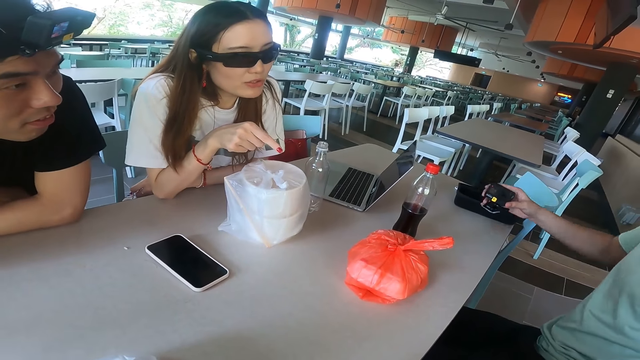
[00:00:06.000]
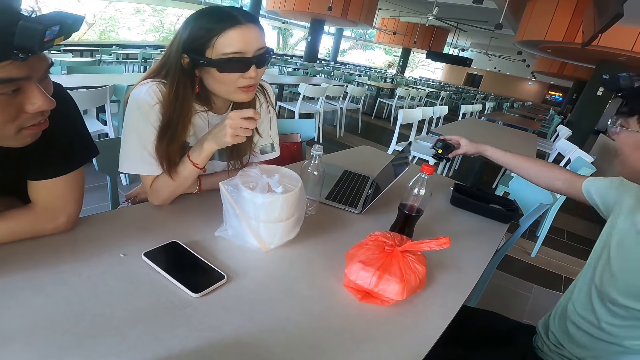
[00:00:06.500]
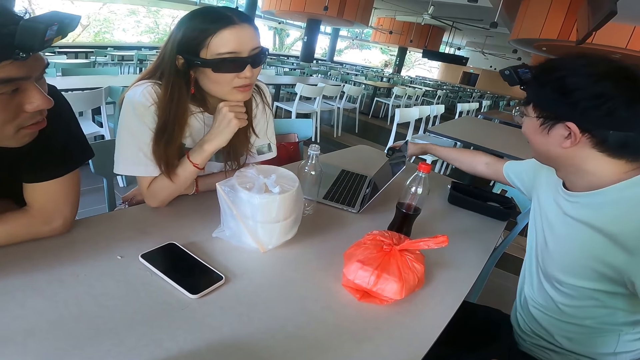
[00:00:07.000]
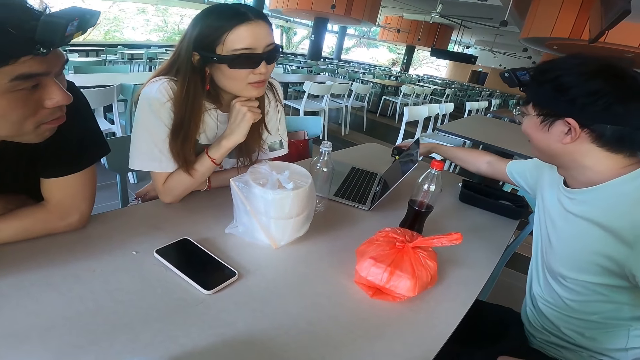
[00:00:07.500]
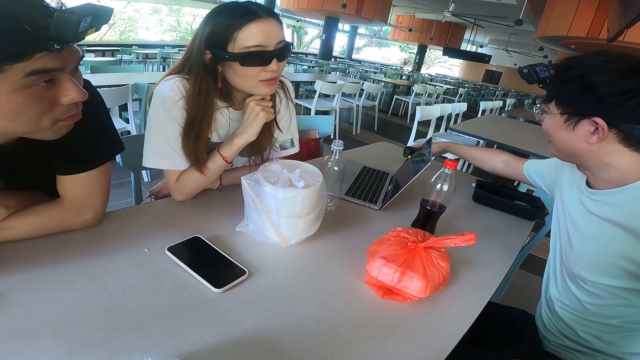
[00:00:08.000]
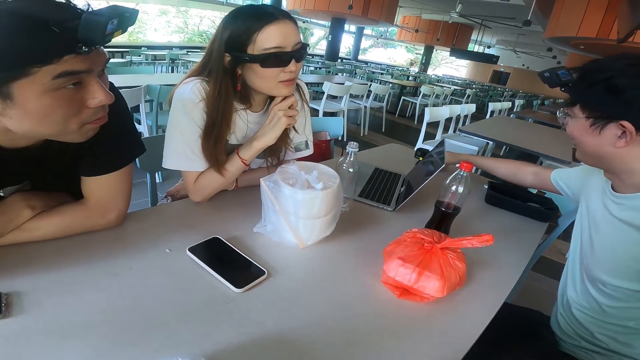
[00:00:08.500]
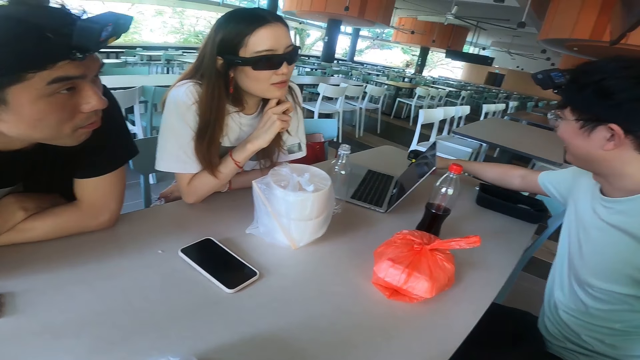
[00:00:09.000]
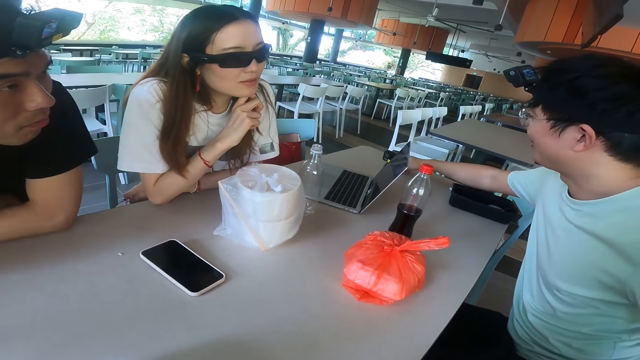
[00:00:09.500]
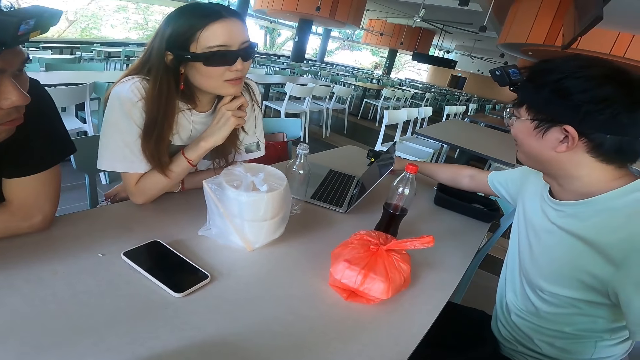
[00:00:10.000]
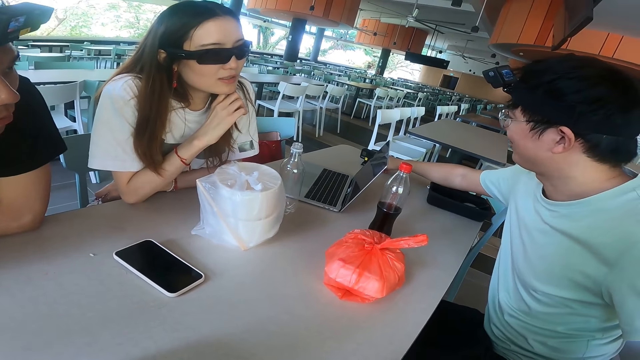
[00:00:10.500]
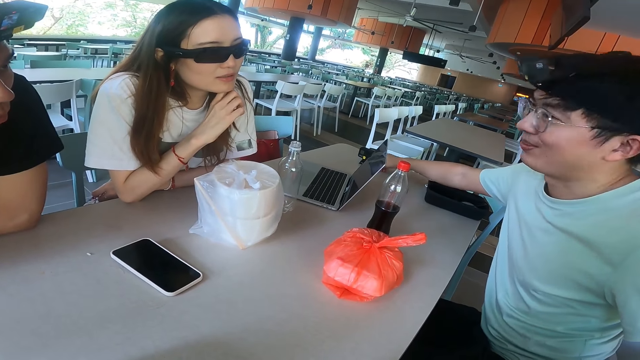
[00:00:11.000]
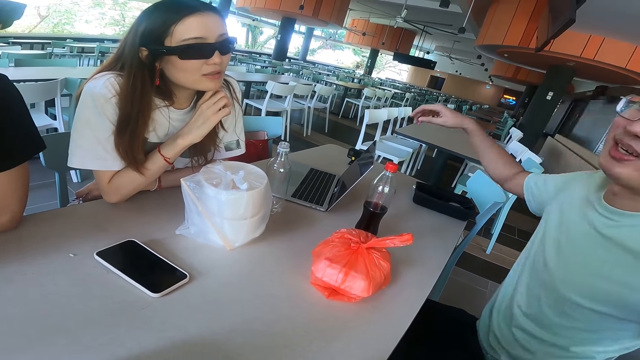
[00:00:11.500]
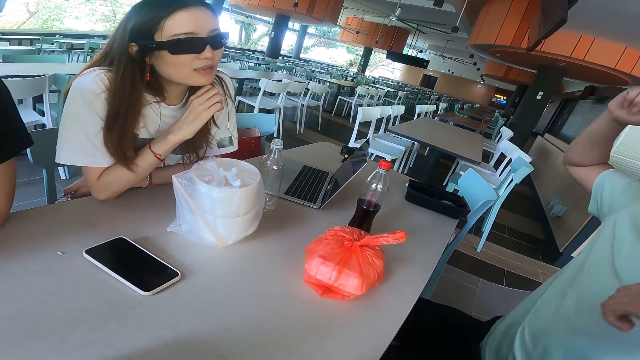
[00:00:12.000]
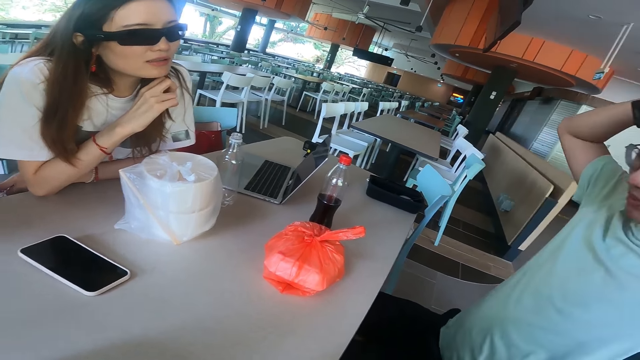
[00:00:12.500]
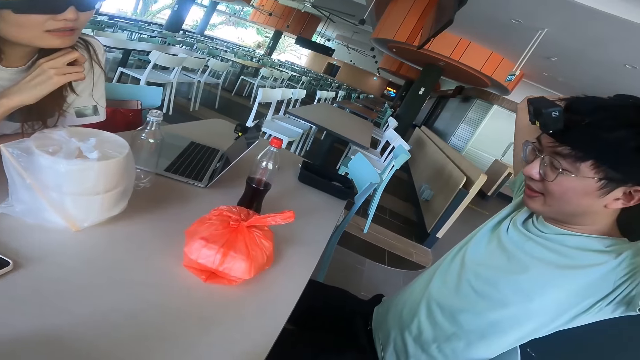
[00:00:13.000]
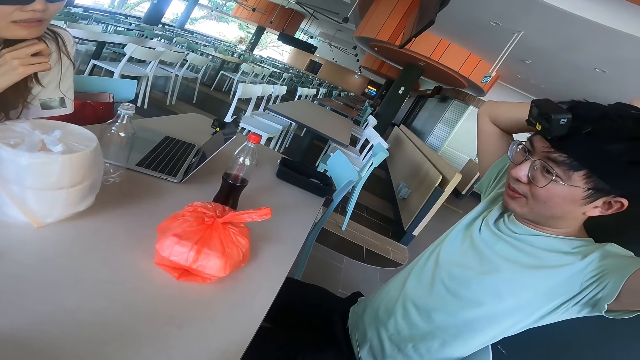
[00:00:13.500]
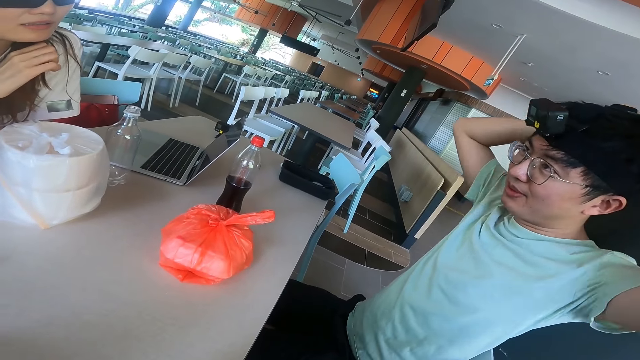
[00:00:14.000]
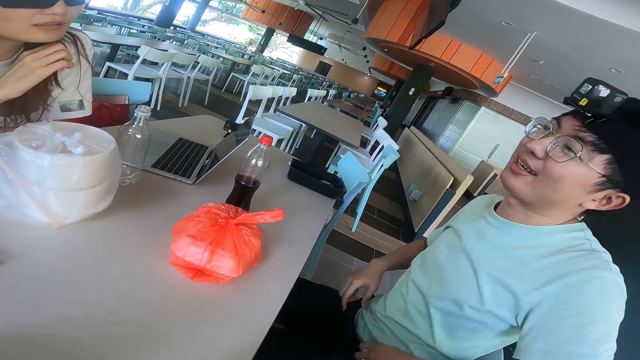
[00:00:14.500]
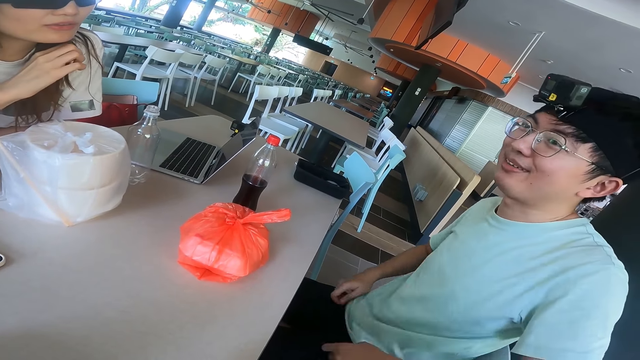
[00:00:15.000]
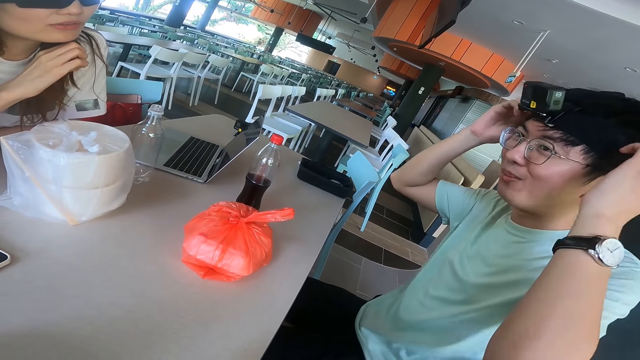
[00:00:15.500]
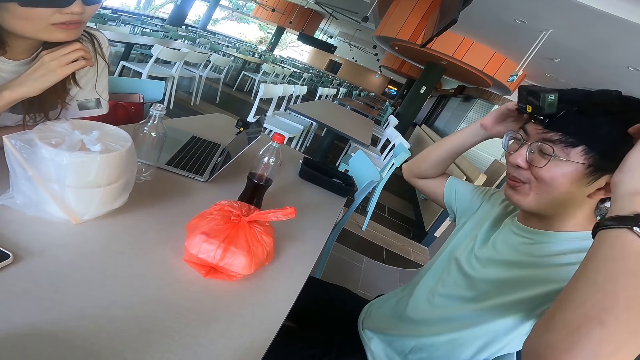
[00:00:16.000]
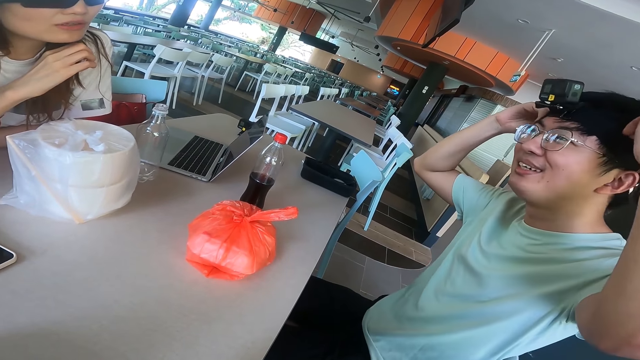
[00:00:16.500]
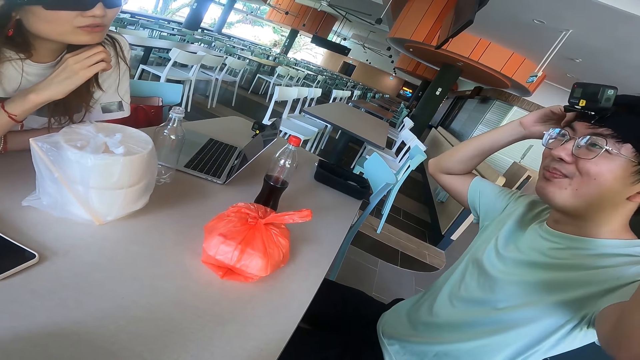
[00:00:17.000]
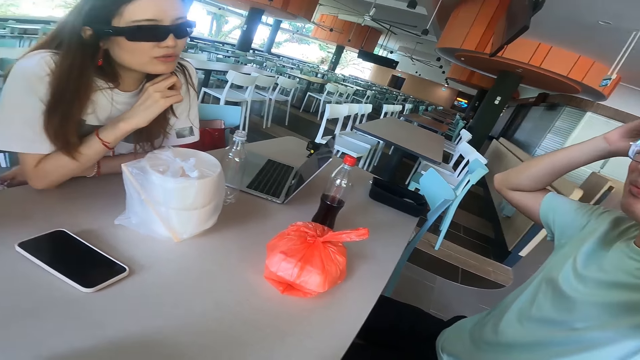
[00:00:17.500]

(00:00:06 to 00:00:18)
A man puts a GoPro camera on the table. A woman puts a hand under the chin. The man adjusts hair with both hands and puts the hands on the head. The man adjusts the t-shirt and adjusts hair.

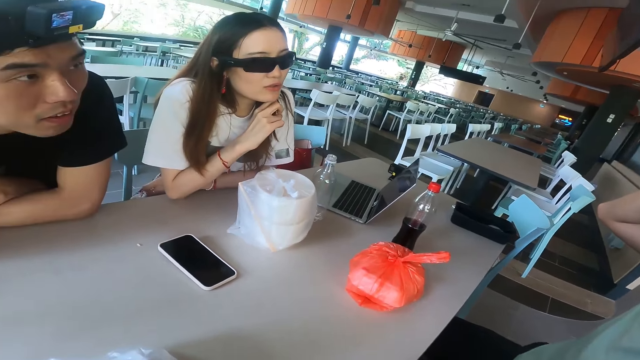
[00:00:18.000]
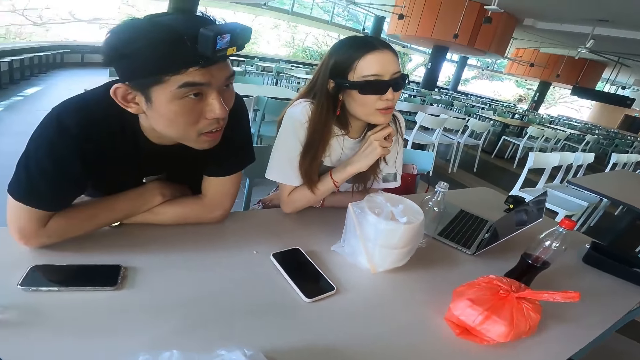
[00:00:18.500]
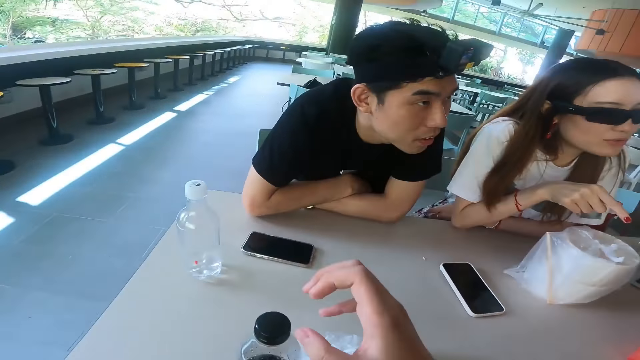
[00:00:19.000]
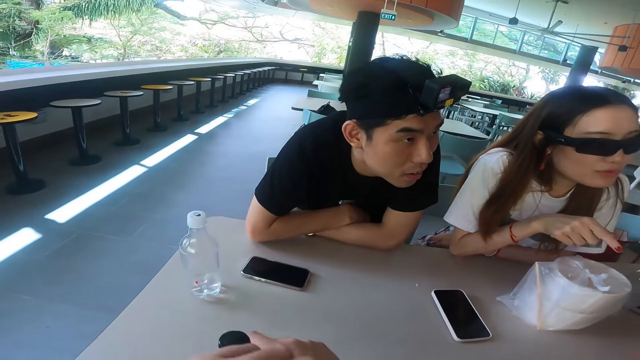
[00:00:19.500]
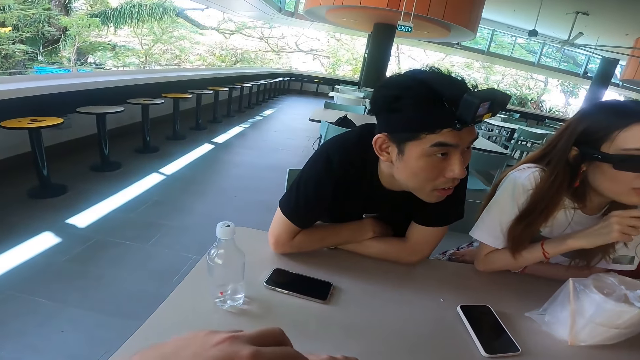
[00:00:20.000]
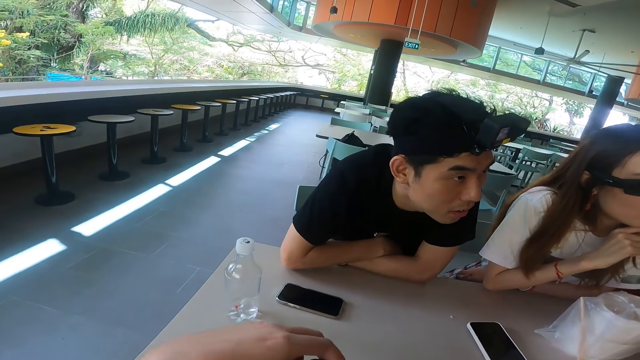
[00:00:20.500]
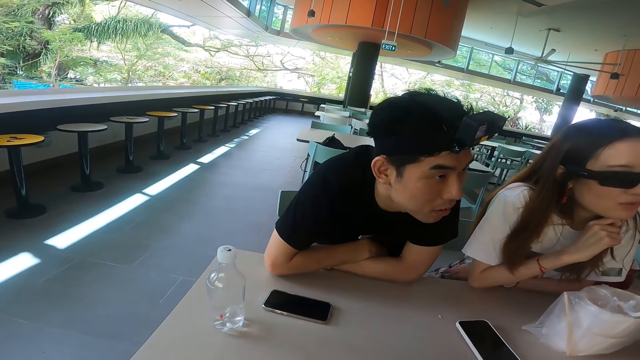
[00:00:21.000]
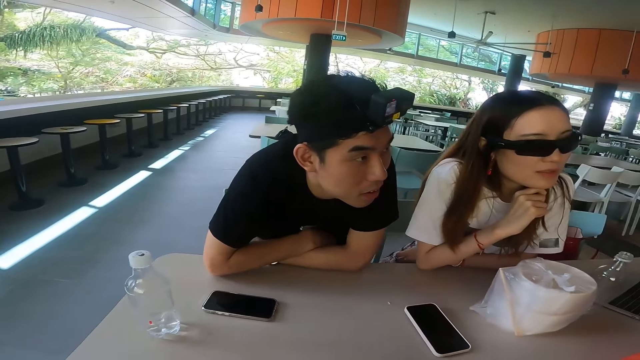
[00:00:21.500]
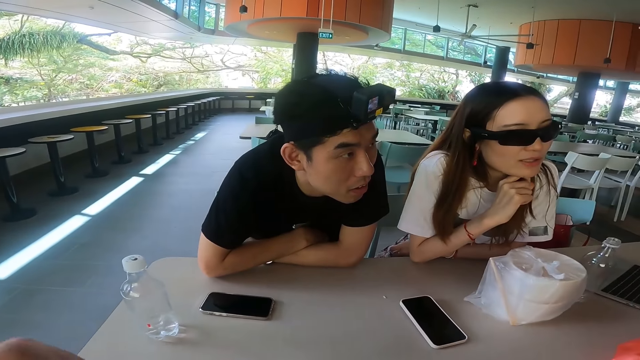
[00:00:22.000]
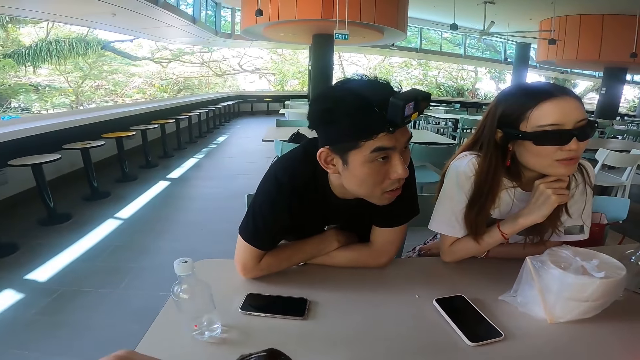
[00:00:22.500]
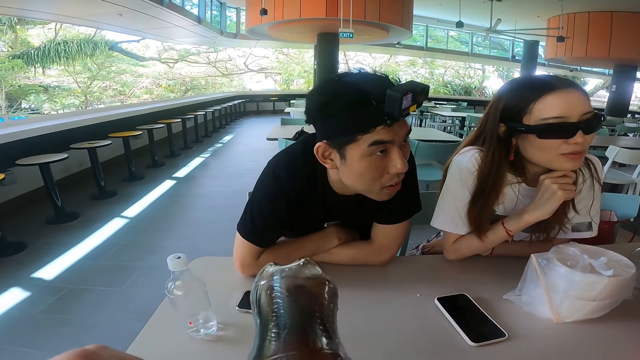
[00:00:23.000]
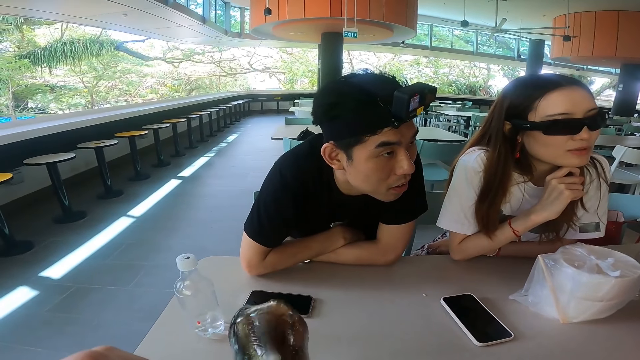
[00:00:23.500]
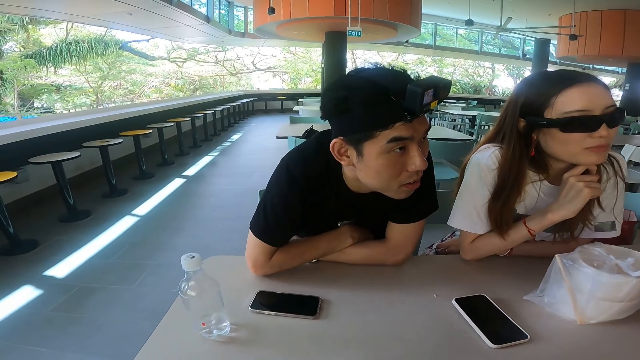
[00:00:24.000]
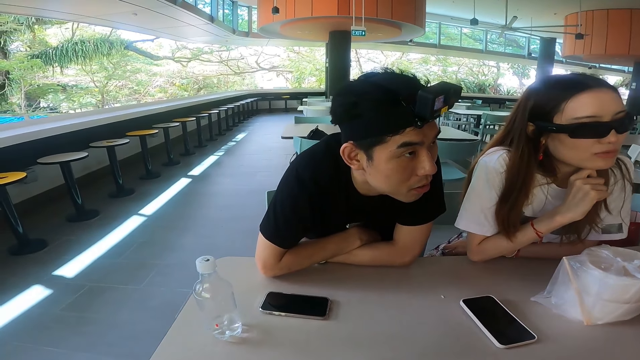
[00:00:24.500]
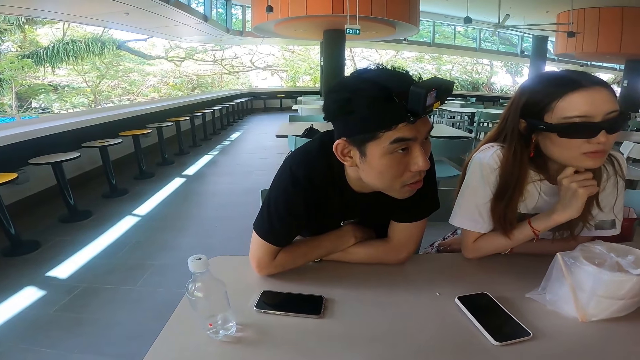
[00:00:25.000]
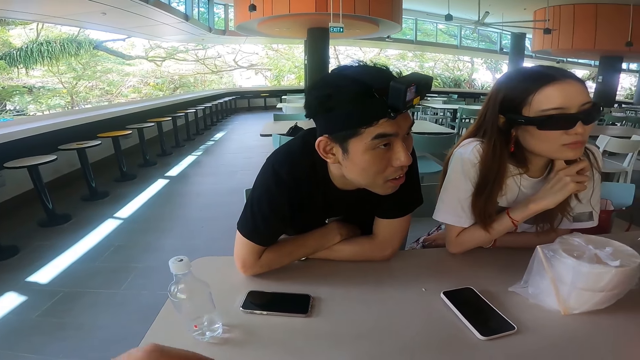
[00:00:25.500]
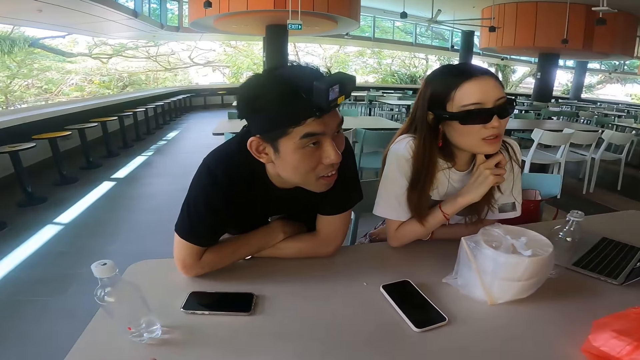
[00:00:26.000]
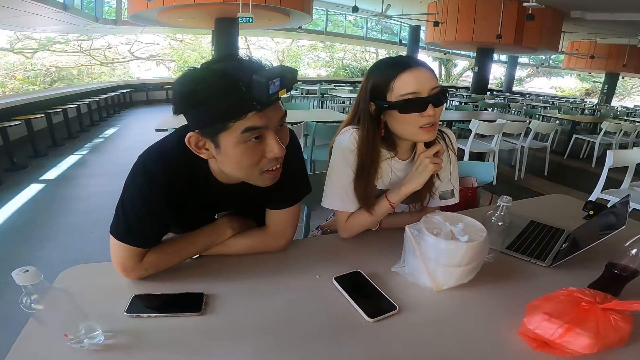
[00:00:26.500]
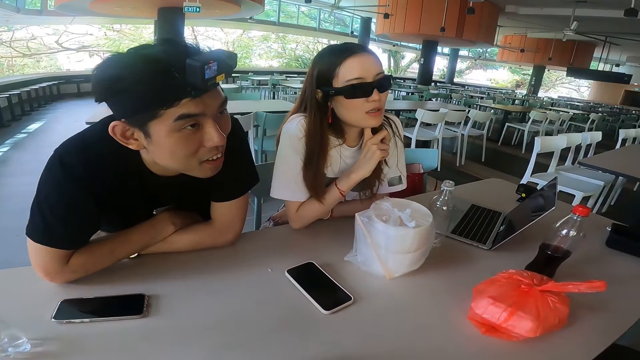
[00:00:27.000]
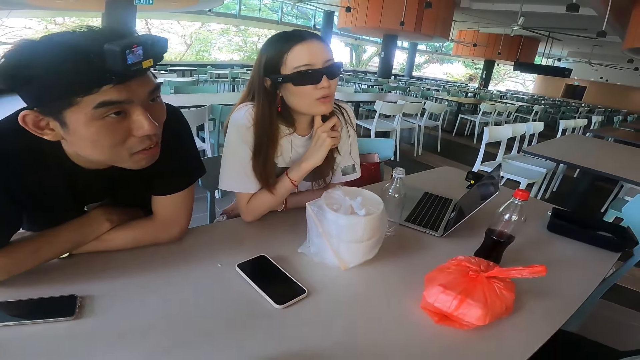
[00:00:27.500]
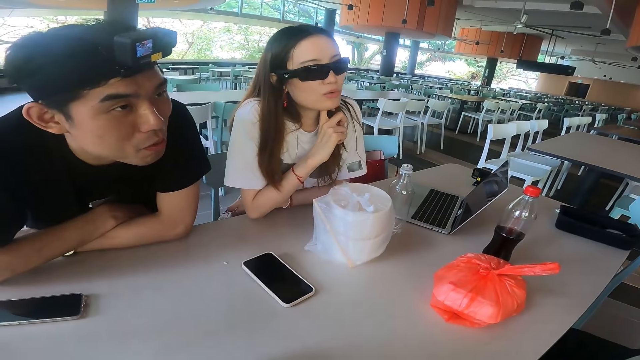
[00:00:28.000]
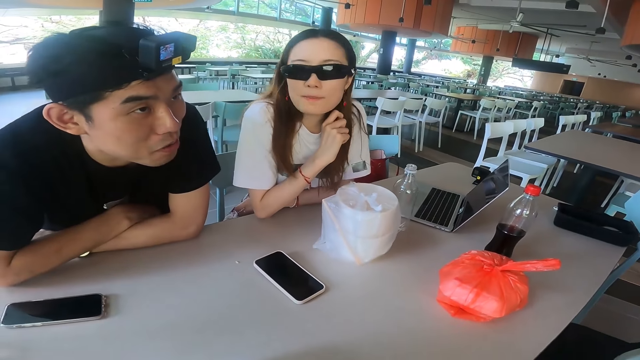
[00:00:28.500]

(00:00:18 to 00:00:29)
A woman points towards a man. The camera wearer picks up a soda bottle. They move the bottle, open the soda bottle, and drink soda from the bottle.
